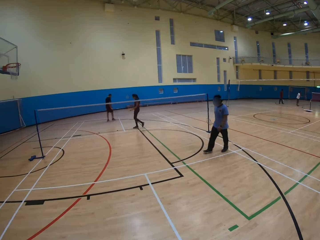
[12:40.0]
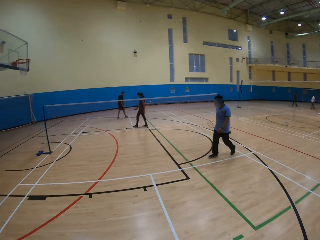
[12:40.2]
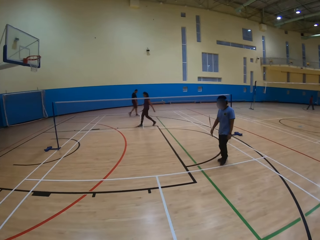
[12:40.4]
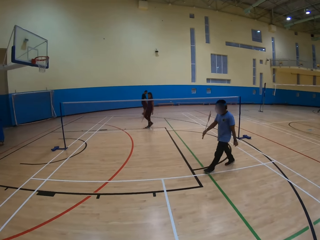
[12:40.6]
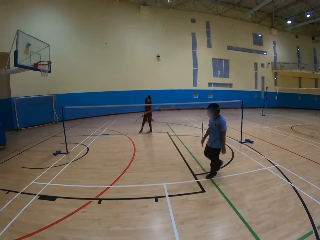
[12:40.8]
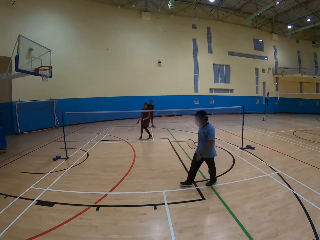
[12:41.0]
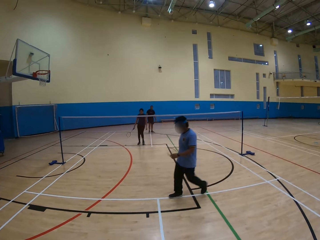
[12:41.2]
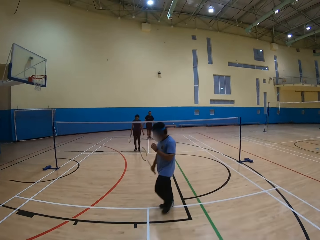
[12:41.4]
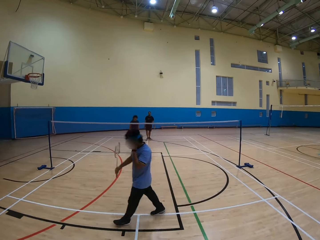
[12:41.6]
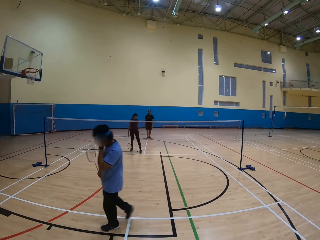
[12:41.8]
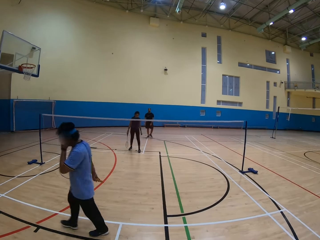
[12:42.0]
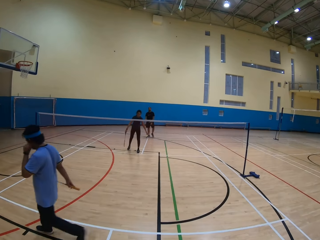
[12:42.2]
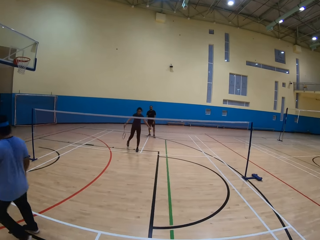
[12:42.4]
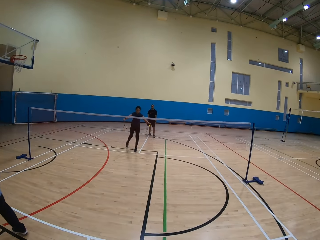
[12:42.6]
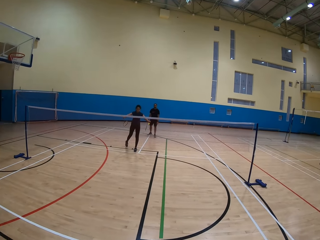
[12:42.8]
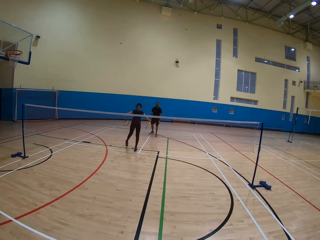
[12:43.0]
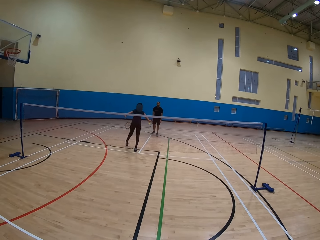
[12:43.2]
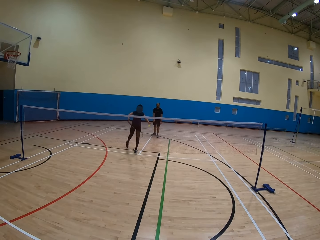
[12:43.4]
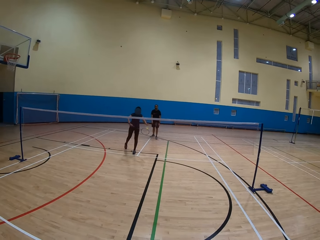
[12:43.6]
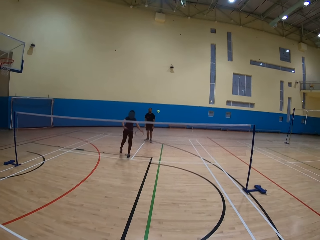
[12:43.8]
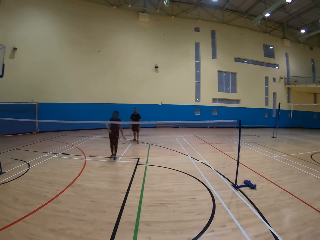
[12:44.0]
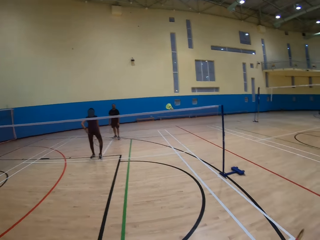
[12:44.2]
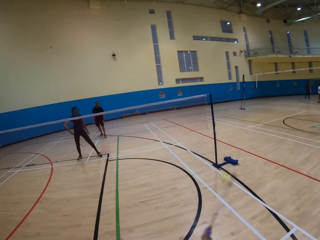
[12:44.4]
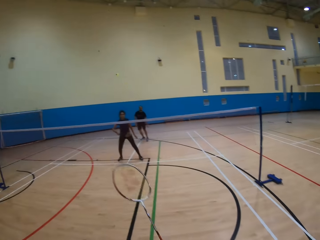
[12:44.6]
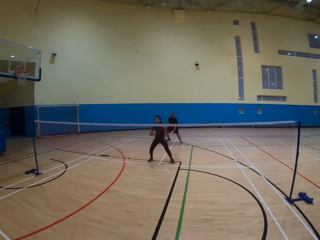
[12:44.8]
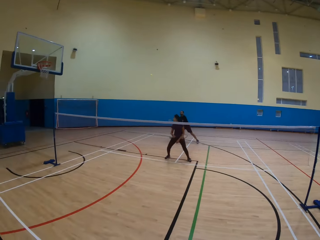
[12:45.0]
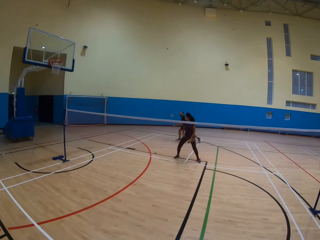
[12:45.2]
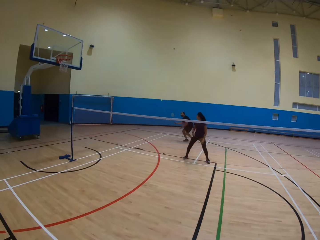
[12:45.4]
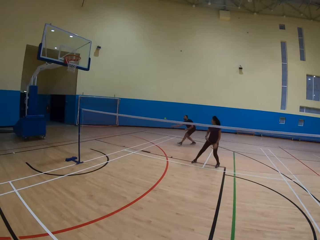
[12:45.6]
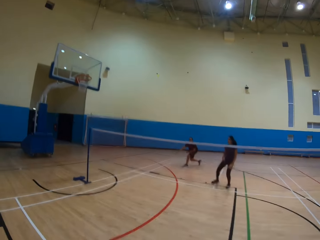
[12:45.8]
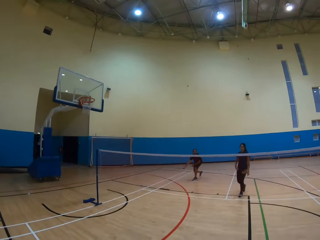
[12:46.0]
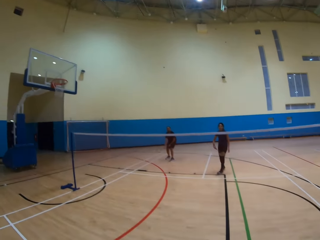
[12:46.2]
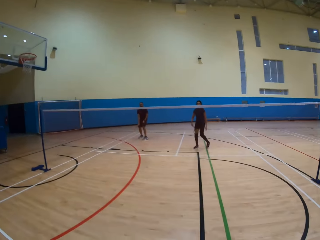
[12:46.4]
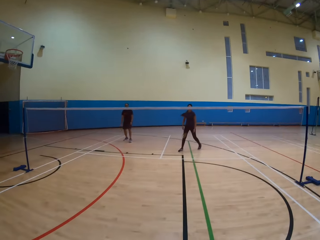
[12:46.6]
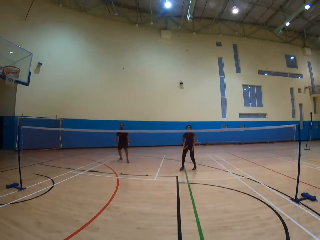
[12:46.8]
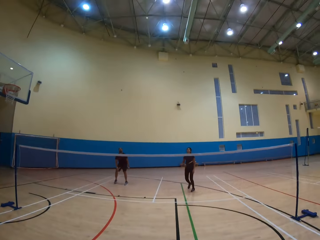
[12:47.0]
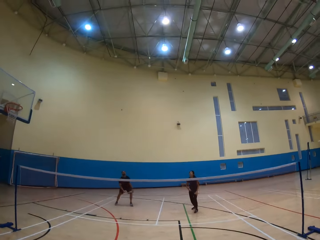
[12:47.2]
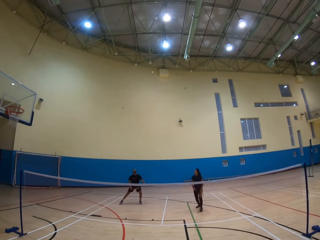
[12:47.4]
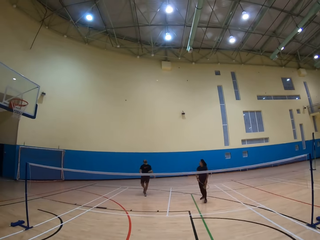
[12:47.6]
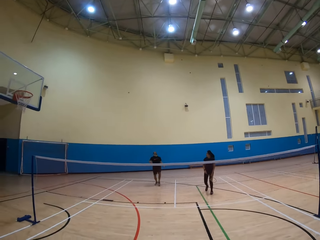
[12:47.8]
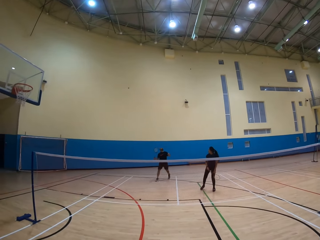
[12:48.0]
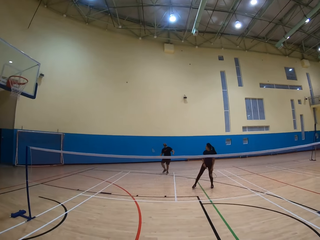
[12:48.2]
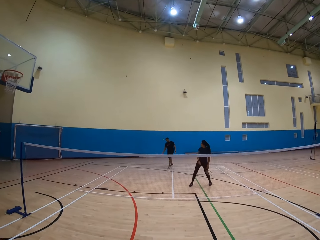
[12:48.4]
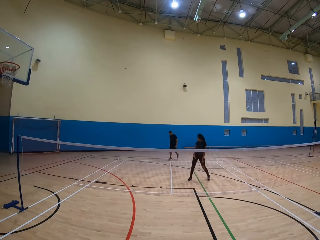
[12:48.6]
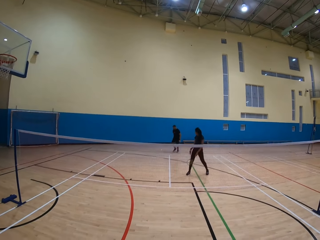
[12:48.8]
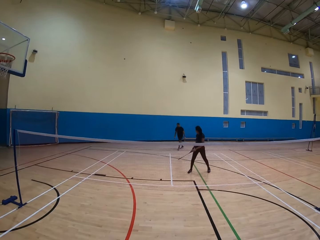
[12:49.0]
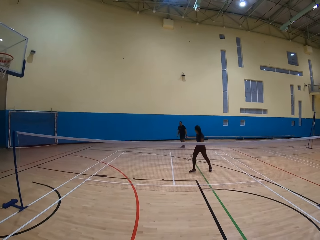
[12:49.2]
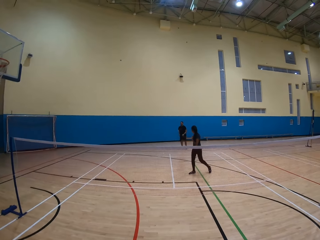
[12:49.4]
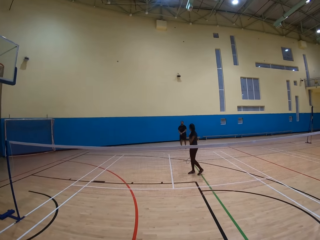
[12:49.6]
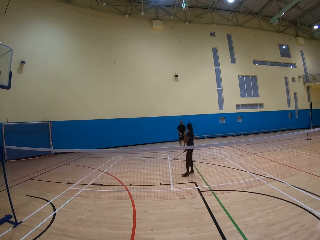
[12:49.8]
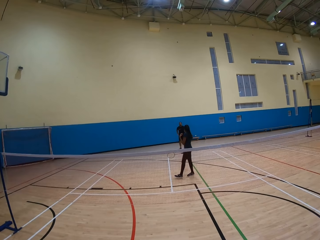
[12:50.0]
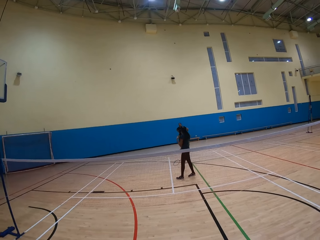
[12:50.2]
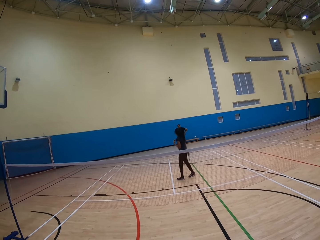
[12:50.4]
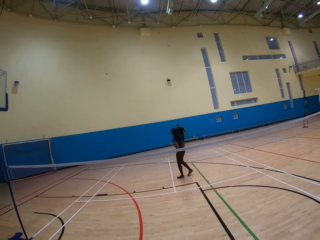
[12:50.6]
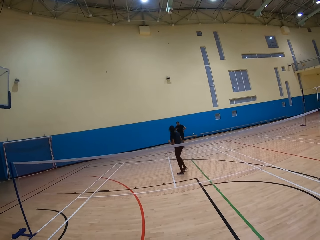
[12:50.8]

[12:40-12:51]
A lady throws the ball. The camera wearer plays badminton. They throw the ball. A man throws the ball.

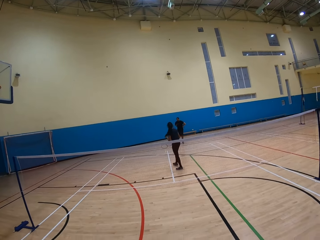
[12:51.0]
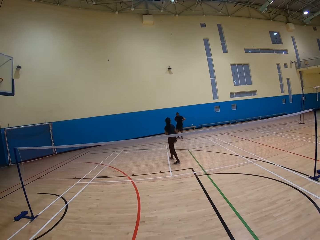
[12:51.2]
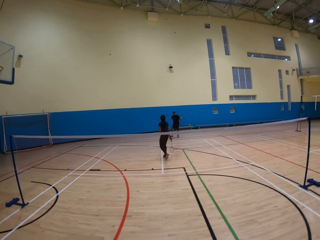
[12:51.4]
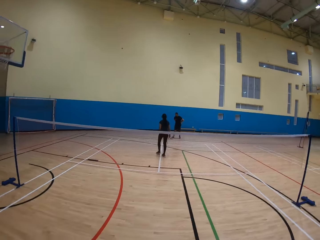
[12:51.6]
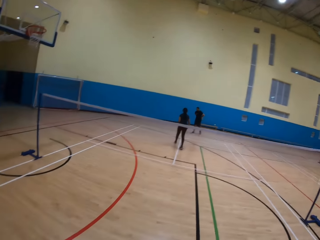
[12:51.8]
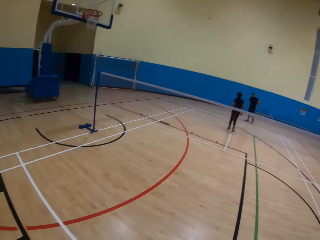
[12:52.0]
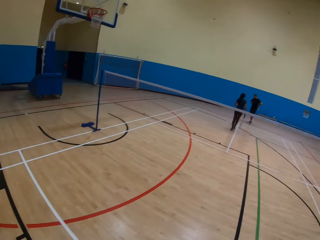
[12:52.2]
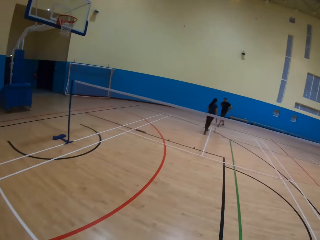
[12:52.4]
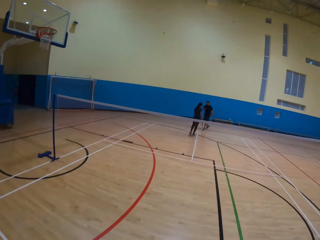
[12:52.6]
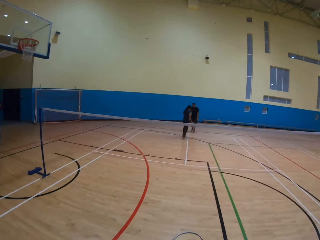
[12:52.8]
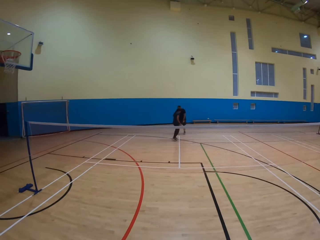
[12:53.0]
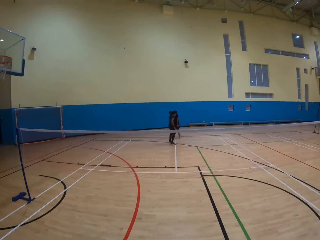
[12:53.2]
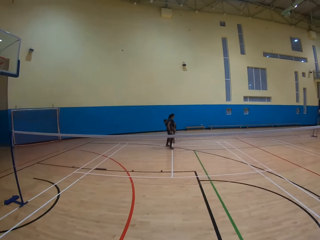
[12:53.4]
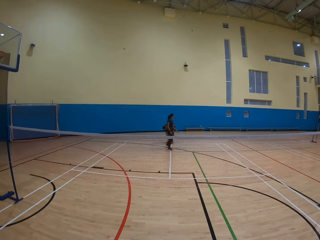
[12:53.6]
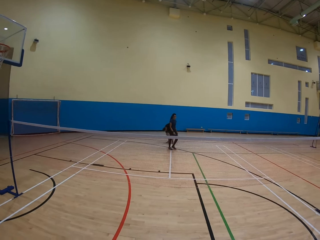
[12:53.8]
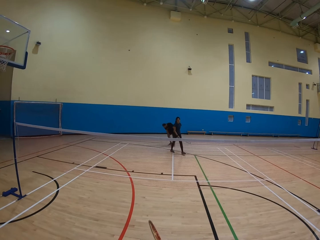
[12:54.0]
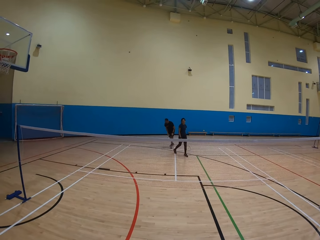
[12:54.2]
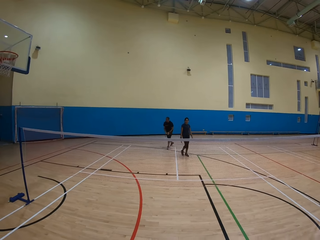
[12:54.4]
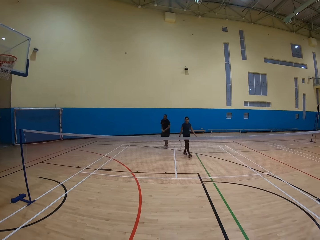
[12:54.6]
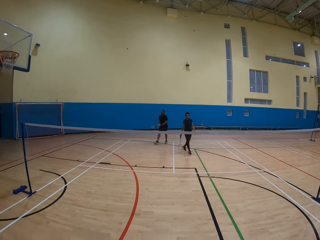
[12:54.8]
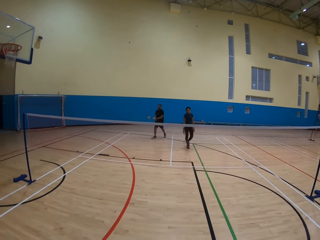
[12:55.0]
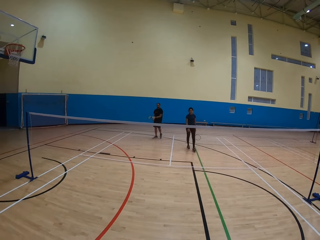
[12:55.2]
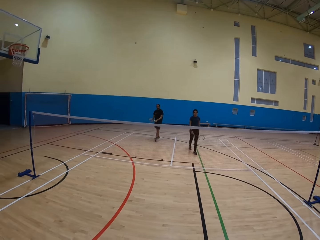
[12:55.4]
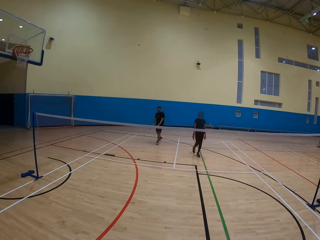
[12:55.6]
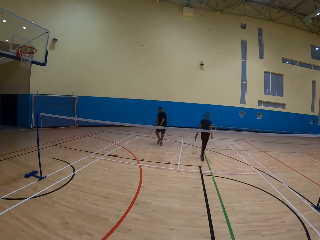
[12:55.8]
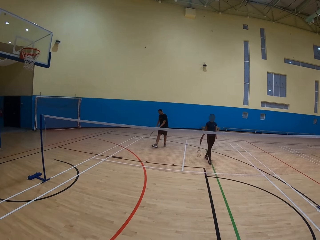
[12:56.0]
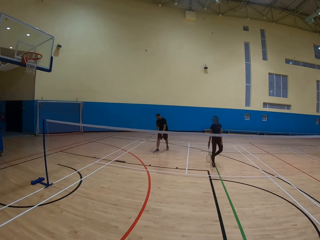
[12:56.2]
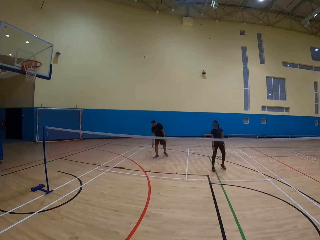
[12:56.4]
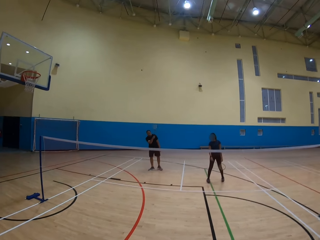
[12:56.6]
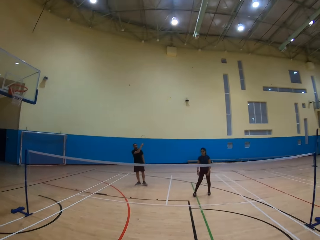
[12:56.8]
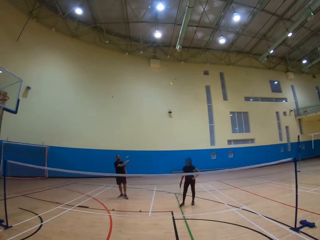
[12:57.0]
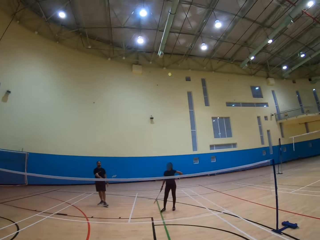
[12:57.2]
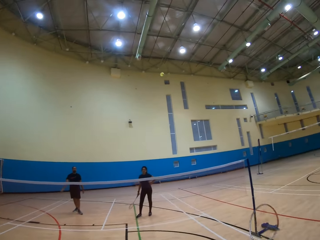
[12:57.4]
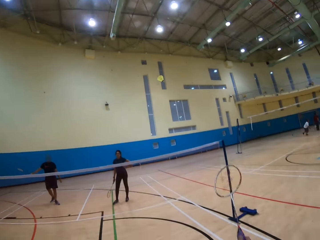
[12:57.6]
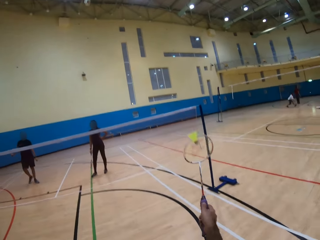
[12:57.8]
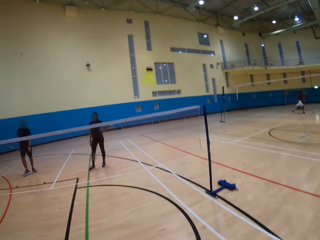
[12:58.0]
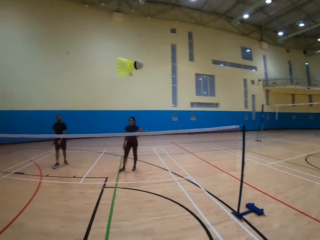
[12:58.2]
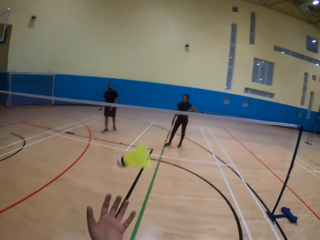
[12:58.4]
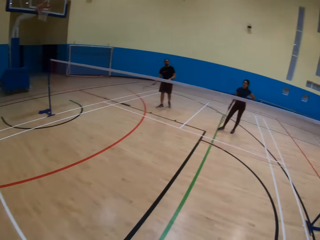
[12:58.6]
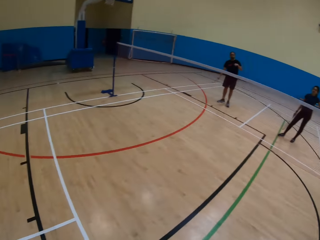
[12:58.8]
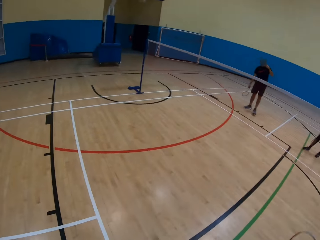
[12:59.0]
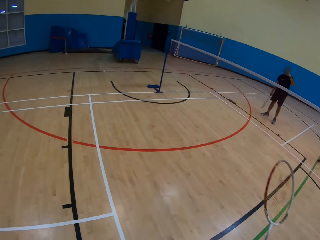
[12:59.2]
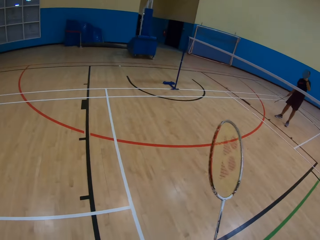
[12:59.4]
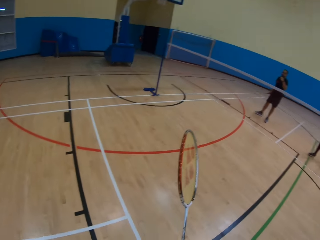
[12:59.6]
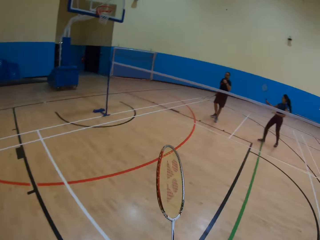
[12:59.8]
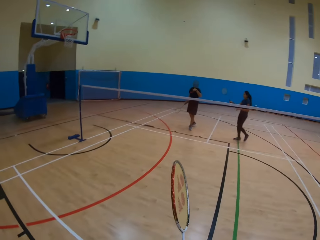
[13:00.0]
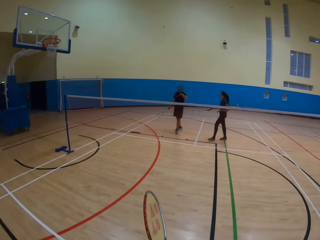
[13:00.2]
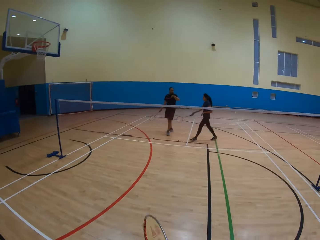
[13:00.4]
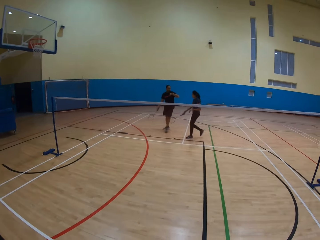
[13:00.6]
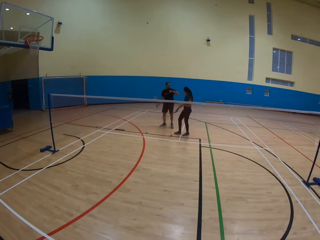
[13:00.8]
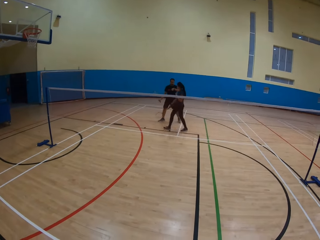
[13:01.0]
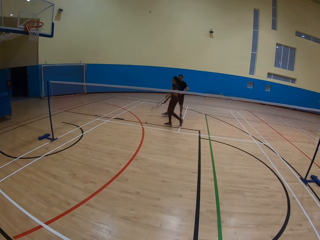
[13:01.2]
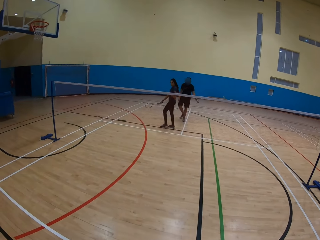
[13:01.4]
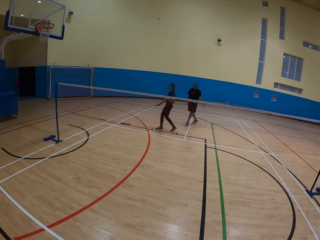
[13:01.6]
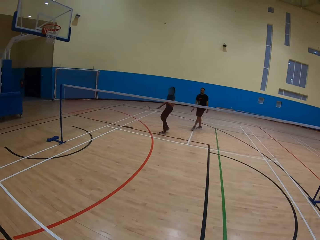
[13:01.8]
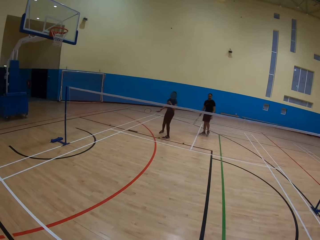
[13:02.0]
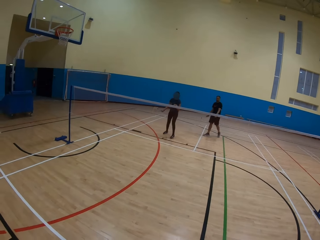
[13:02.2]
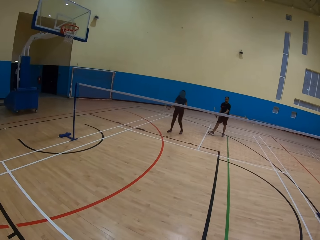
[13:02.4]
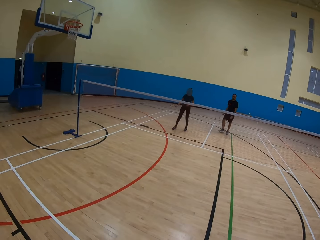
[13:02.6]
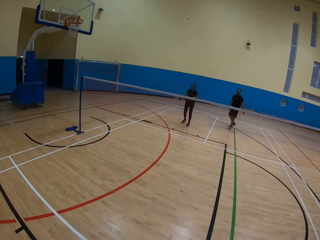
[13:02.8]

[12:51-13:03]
A man collects the ball. The man throws the ball. The camera wearer catches the ball.
